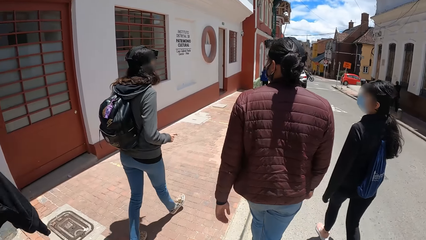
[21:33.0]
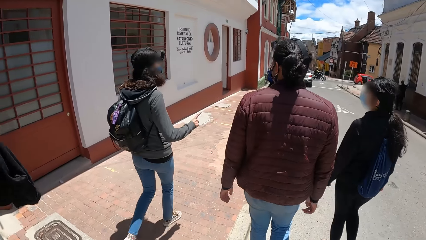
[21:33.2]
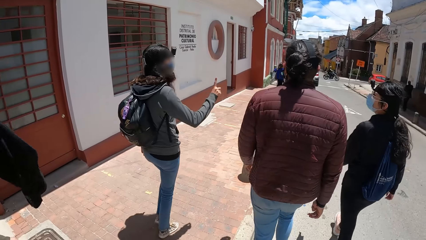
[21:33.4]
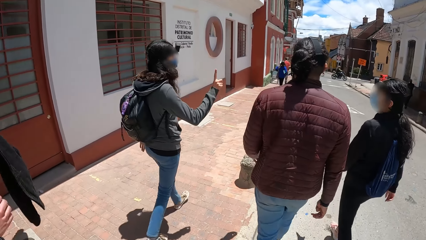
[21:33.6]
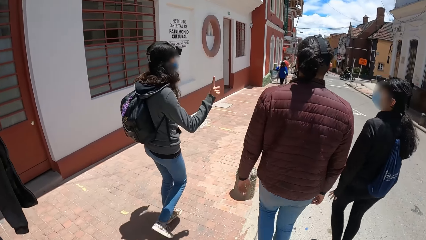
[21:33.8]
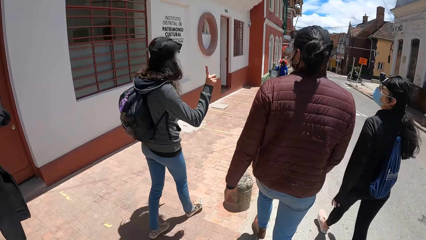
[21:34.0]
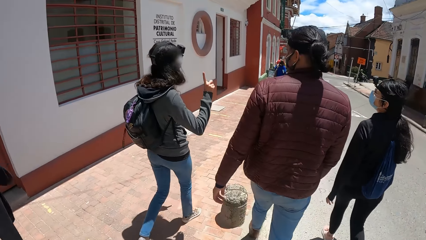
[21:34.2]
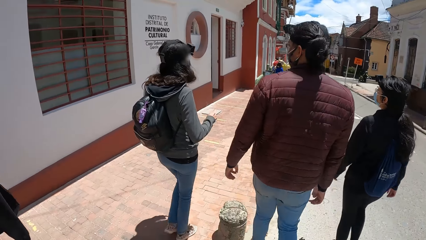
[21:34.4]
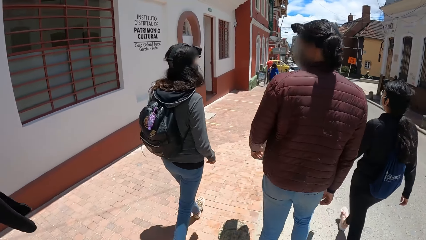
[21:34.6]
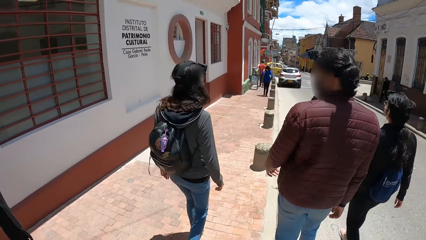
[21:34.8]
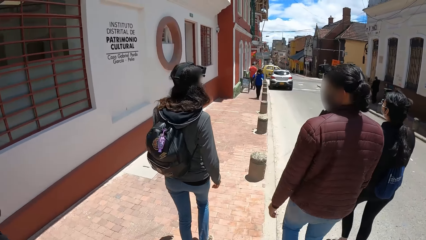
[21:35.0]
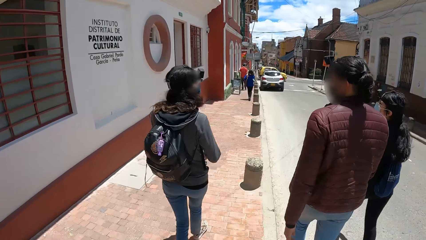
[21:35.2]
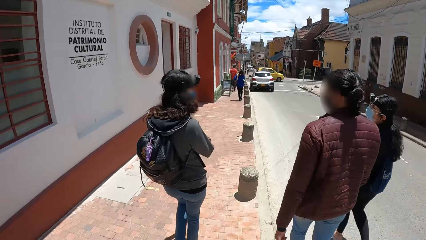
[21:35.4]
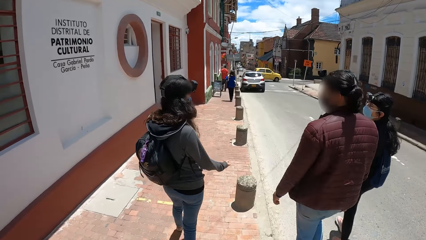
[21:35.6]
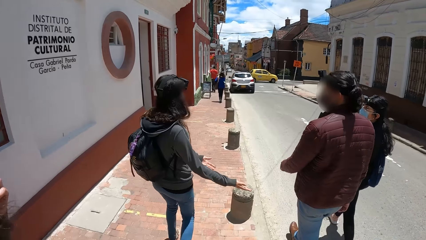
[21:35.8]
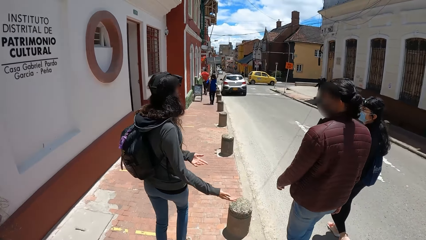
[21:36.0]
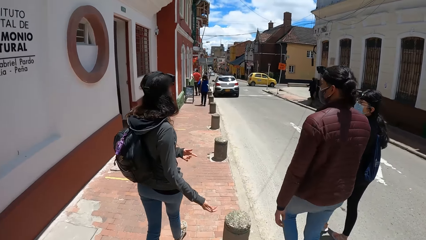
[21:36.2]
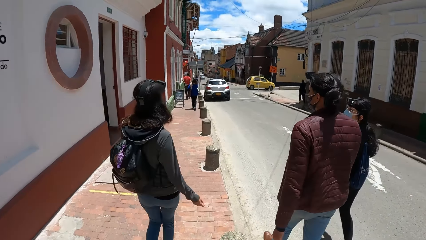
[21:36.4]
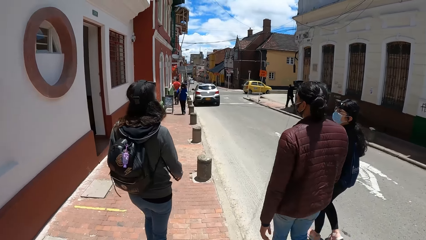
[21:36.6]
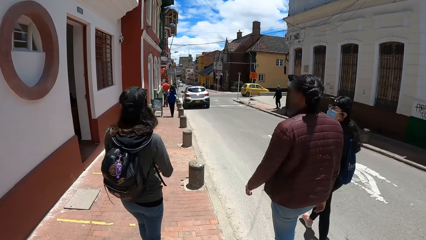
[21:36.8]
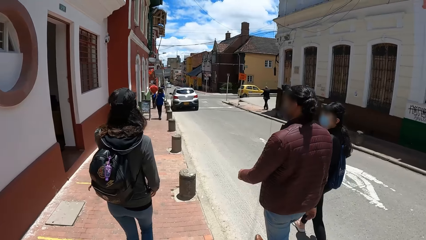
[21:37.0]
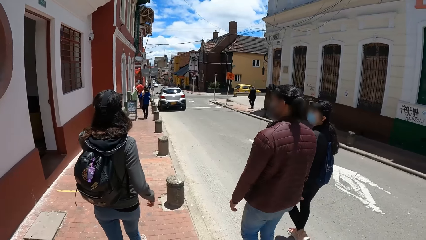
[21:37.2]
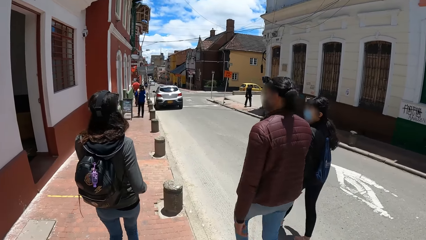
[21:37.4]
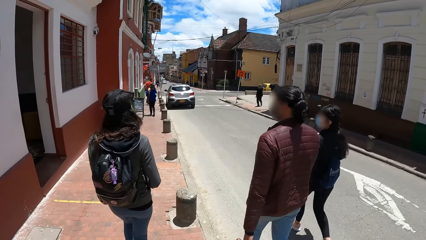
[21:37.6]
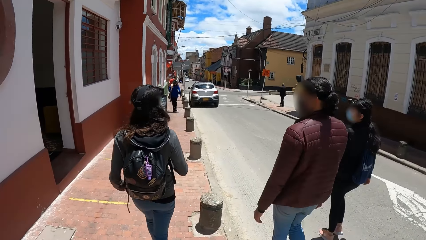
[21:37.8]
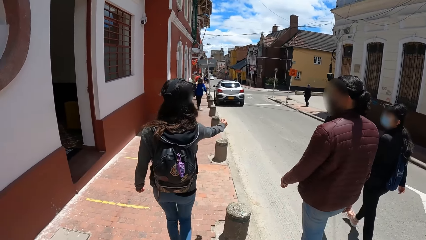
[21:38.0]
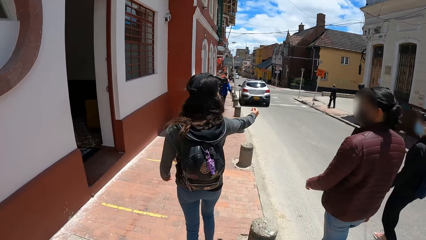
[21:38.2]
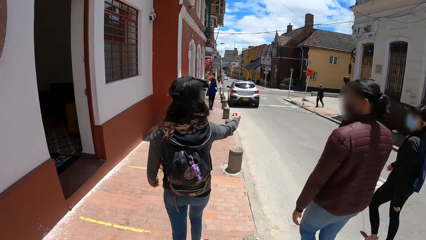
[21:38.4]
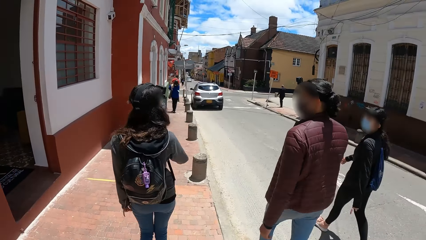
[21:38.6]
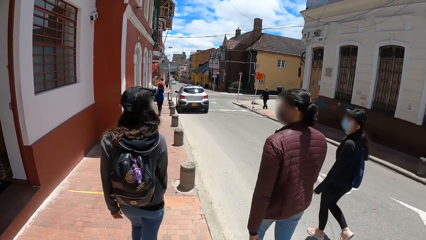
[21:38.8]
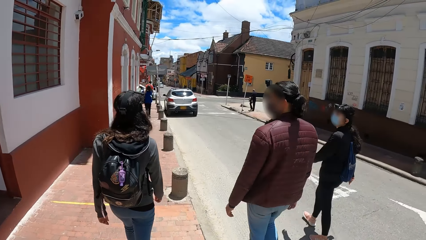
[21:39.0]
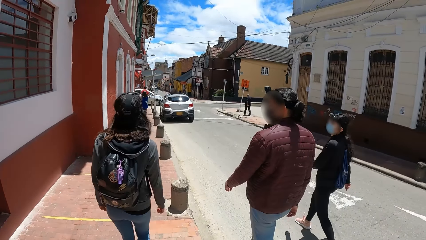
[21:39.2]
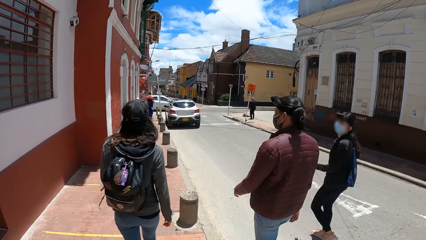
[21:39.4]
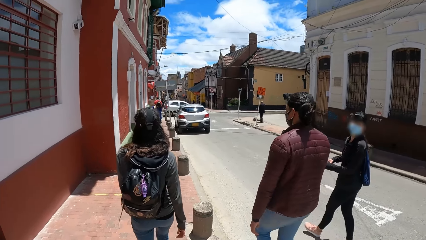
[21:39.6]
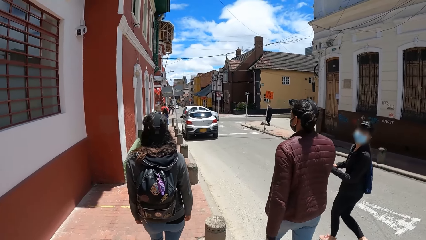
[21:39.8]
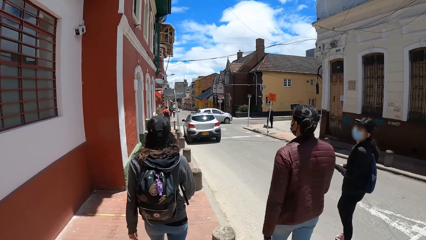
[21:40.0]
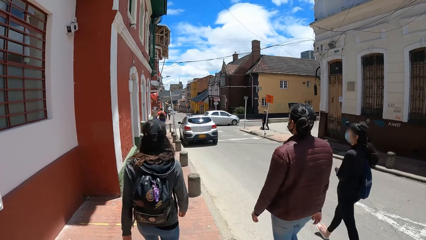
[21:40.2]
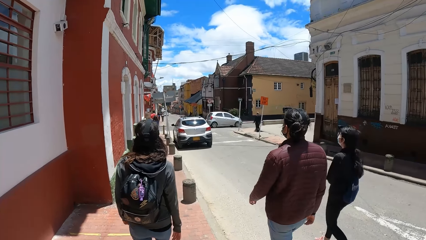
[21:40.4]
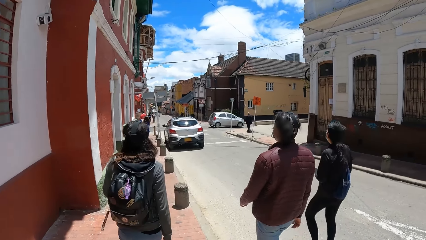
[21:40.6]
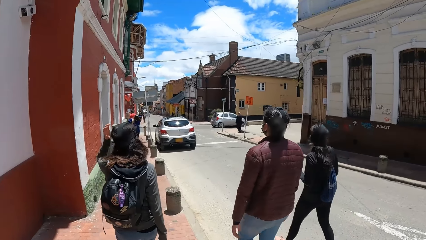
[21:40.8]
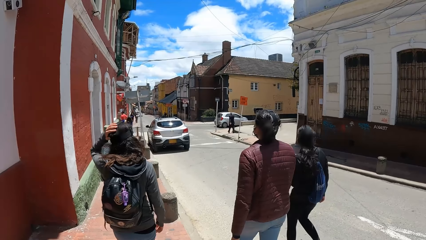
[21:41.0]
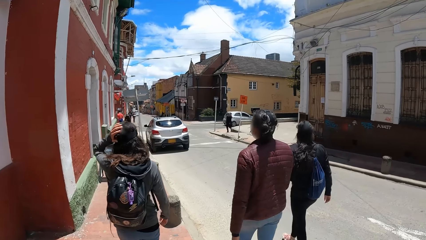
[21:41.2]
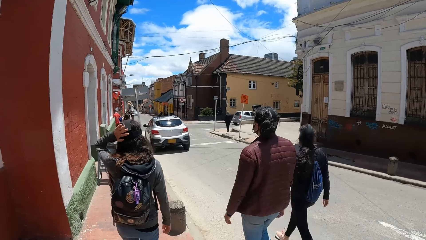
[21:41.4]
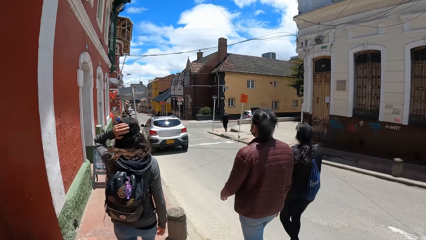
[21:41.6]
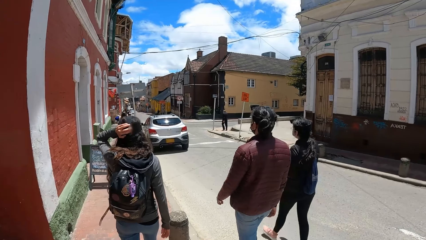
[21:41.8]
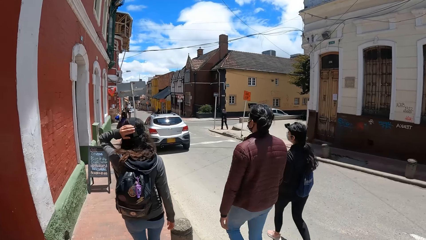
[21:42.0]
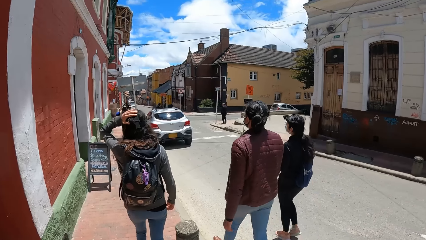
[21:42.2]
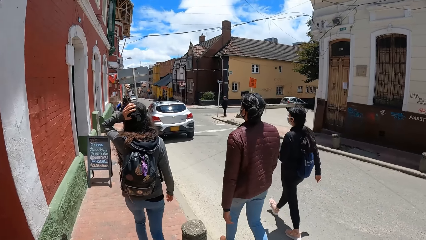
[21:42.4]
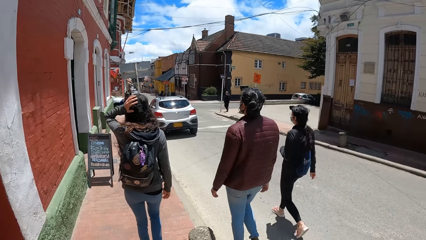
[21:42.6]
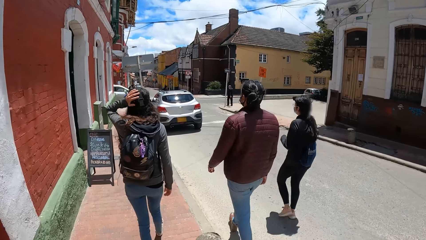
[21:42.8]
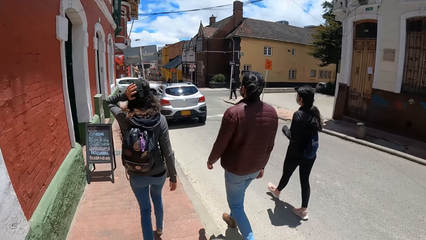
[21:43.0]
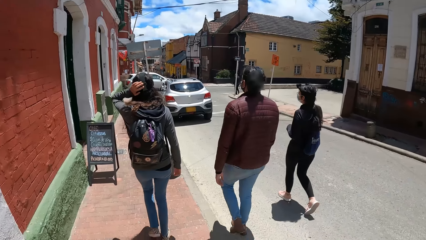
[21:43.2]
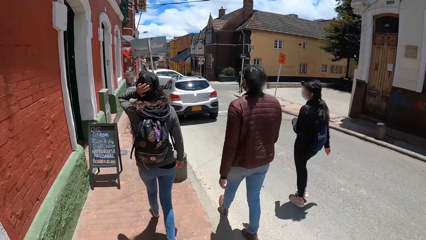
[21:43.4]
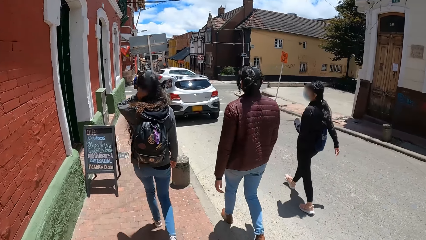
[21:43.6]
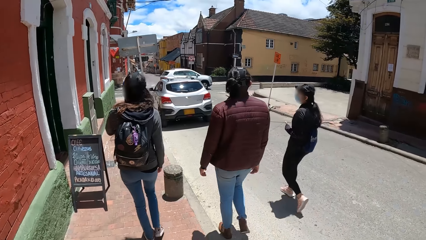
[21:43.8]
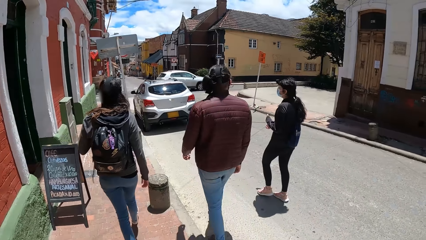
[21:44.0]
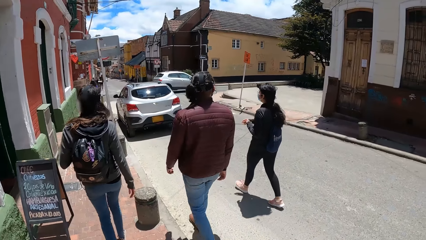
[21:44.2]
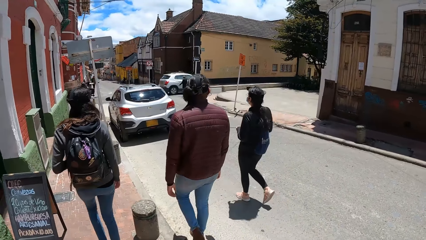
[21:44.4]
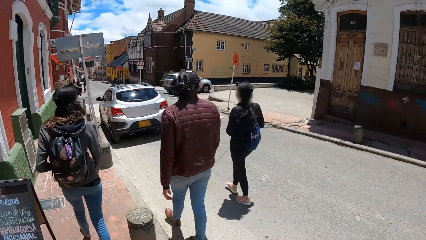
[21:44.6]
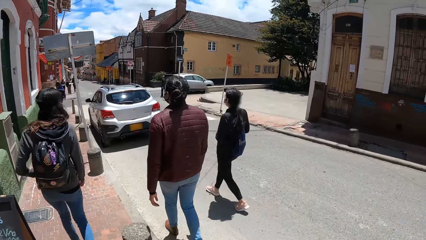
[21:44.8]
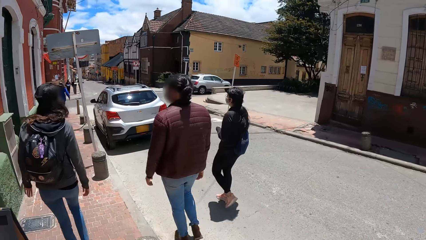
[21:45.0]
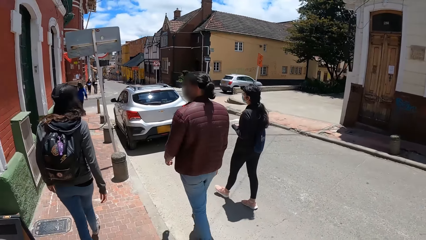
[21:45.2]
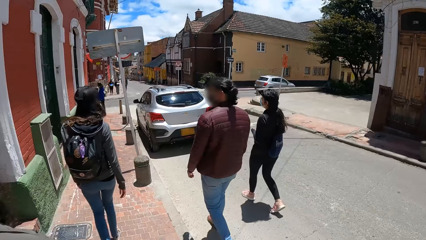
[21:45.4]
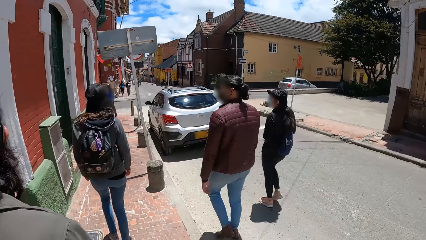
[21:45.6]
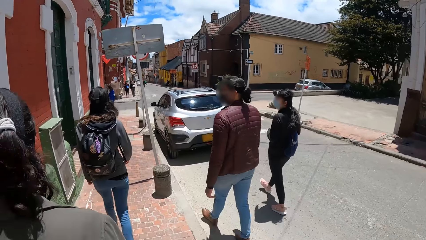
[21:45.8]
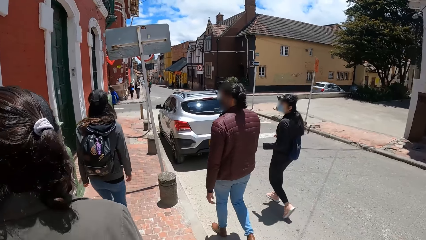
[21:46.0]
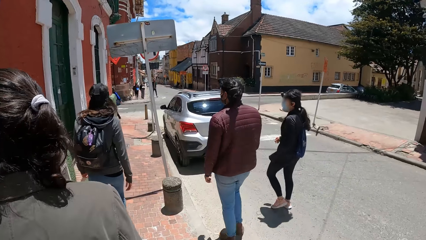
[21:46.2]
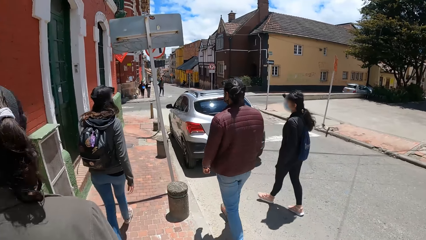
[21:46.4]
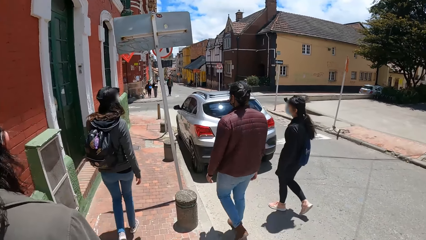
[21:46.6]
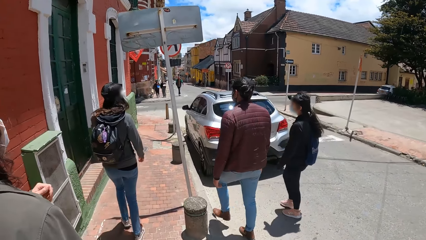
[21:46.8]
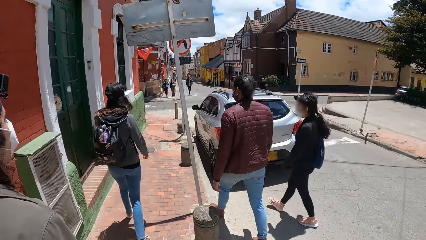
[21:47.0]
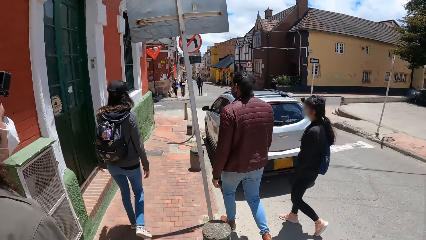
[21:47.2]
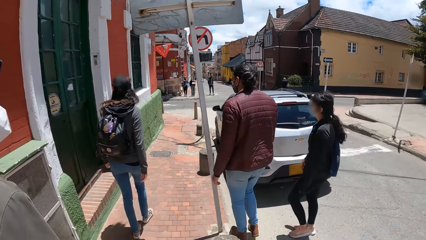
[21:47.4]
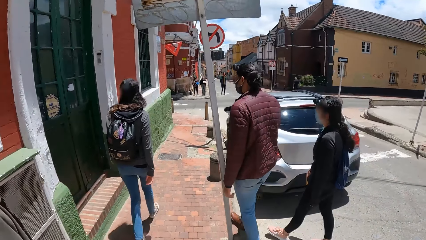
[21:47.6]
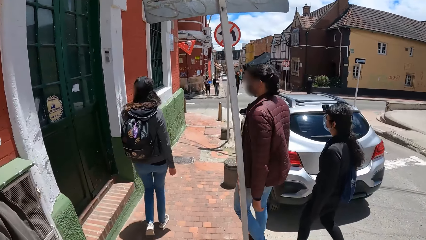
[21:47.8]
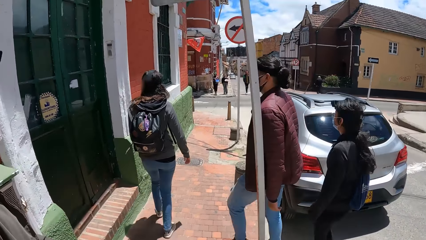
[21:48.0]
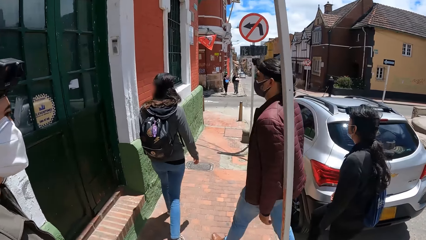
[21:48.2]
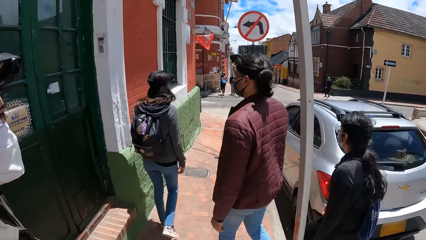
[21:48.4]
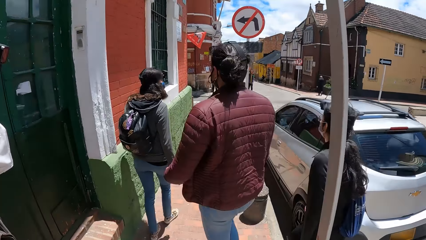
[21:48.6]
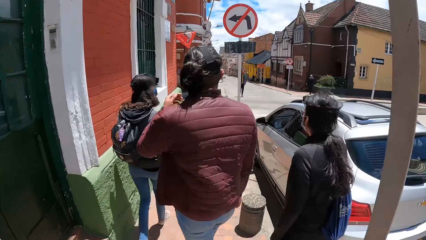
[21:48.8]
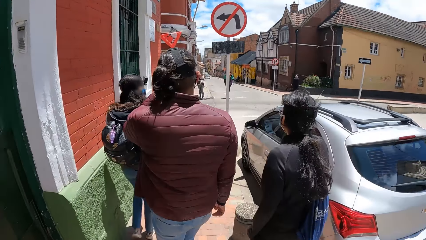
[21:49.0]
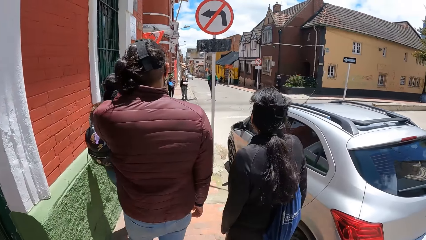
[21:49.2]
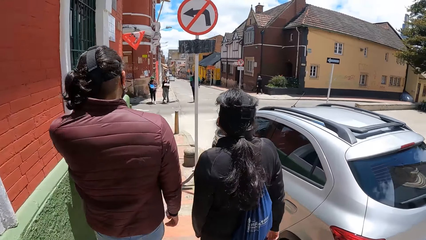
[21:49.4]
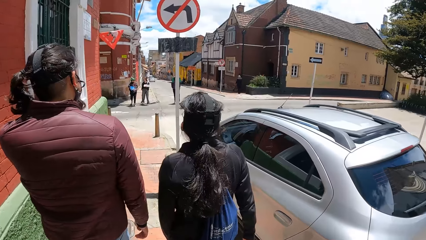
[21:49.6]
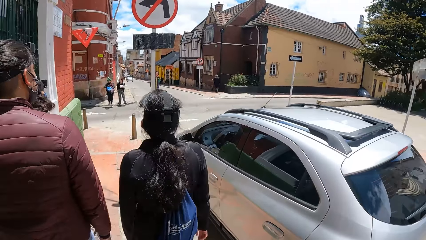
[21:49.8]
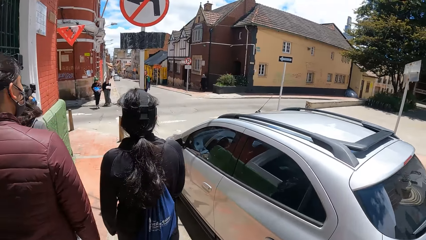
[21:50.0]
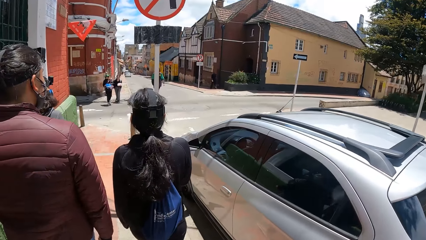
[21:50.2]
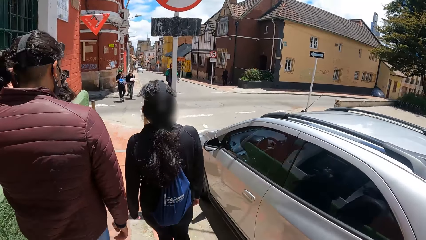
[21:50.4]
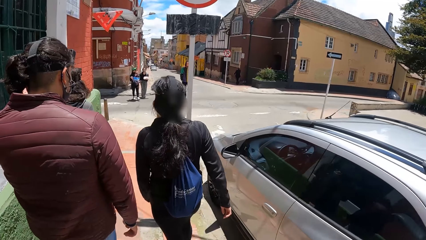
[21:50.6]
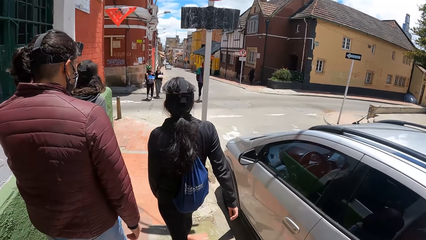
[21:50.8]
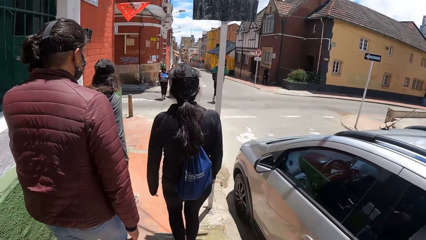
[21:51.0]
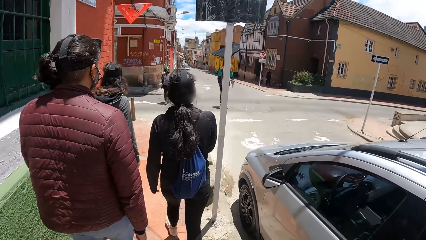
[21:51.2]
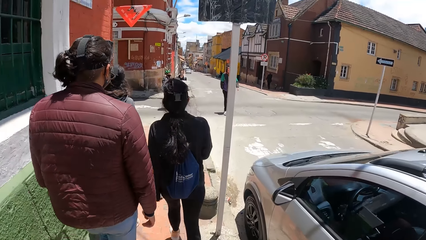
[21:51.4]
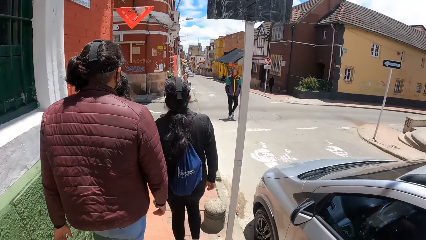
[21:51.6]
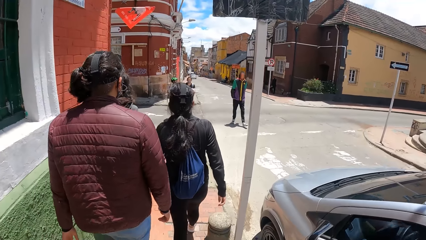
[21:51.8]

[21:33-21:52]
The camera wearer walks along the sidewalk. A woman touches her head with her left hand. A man touches his face with his left hand.
